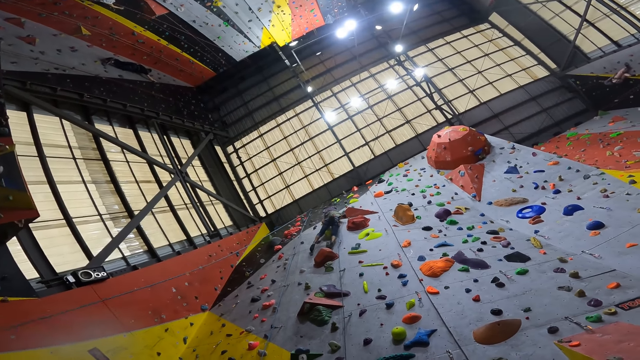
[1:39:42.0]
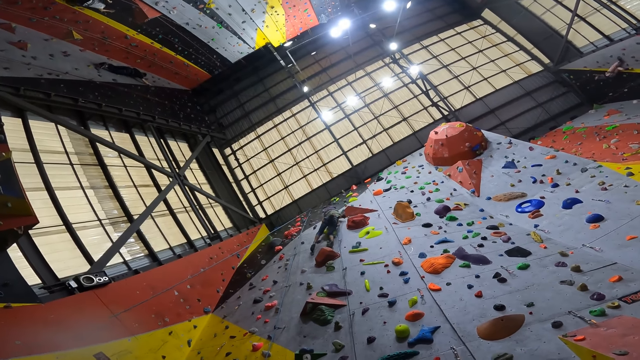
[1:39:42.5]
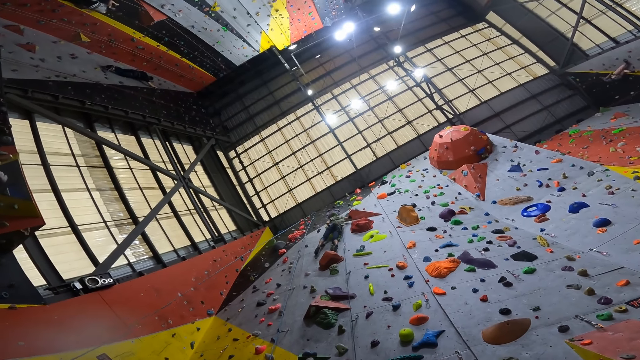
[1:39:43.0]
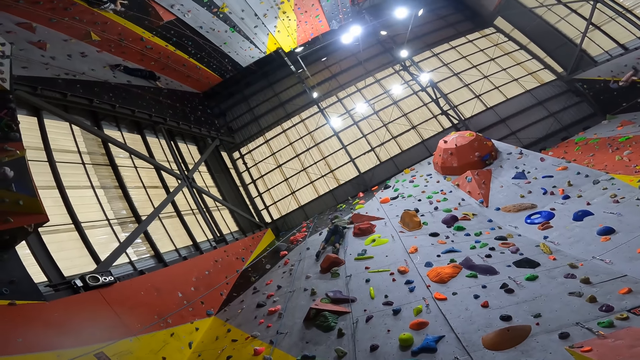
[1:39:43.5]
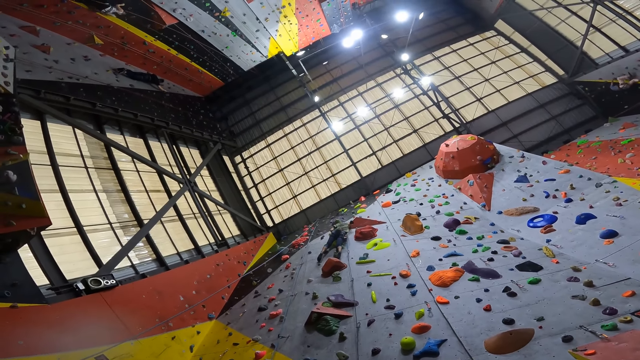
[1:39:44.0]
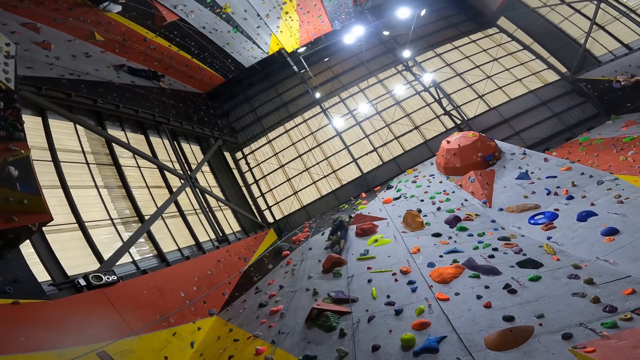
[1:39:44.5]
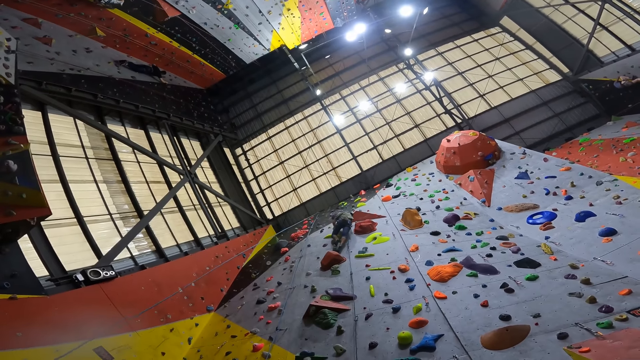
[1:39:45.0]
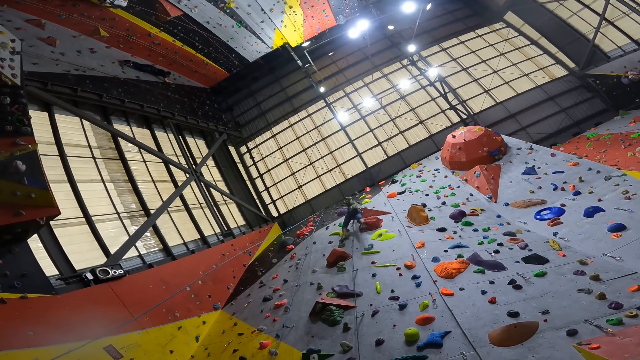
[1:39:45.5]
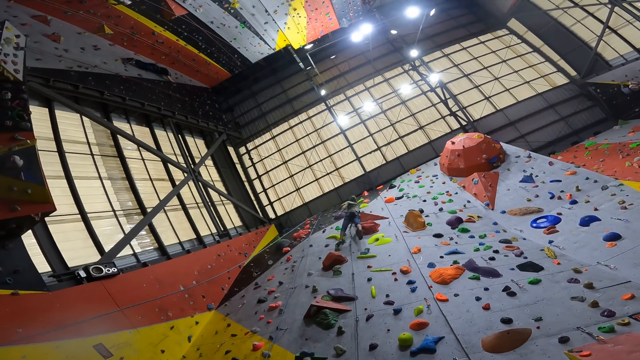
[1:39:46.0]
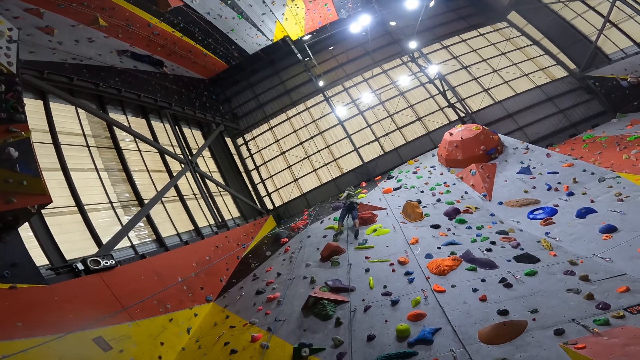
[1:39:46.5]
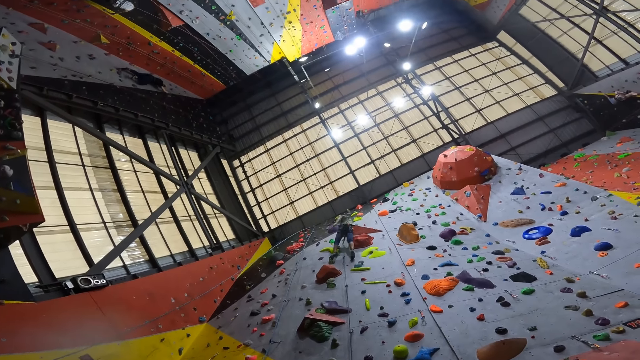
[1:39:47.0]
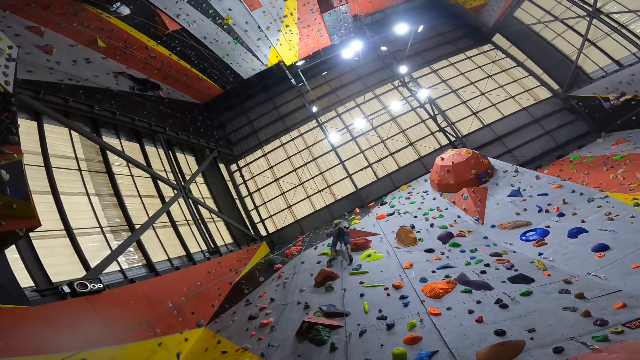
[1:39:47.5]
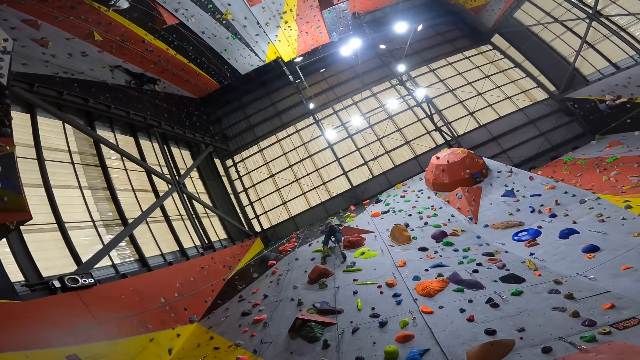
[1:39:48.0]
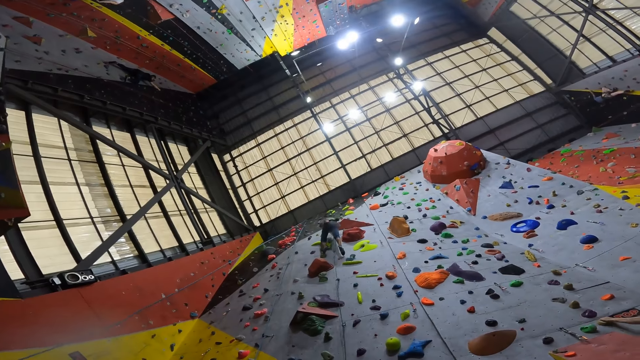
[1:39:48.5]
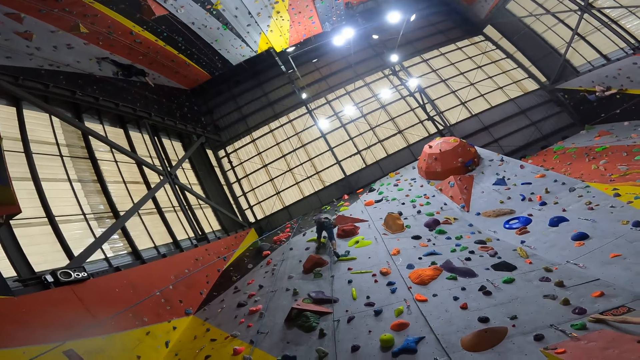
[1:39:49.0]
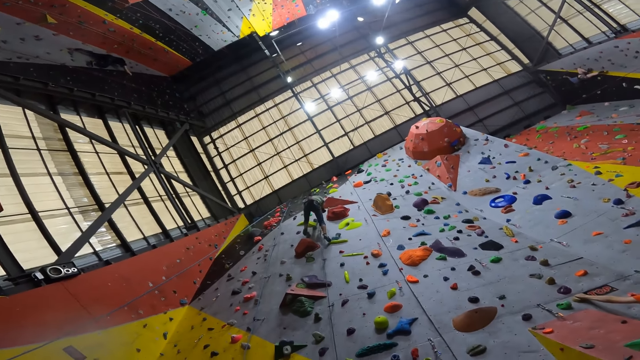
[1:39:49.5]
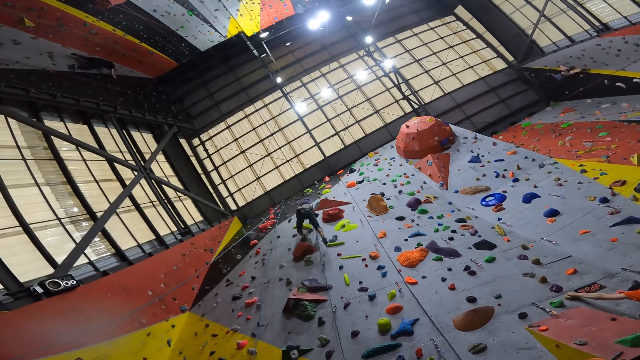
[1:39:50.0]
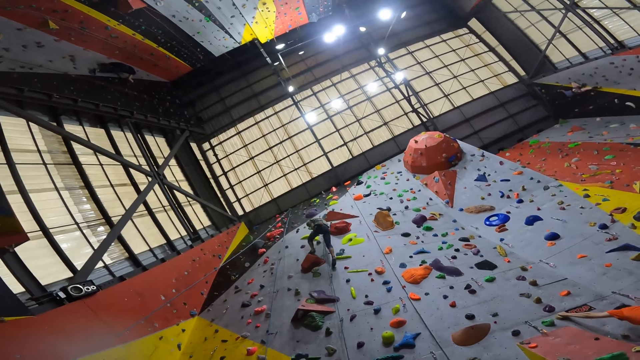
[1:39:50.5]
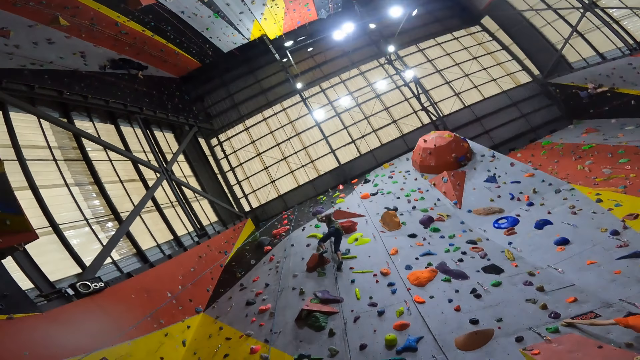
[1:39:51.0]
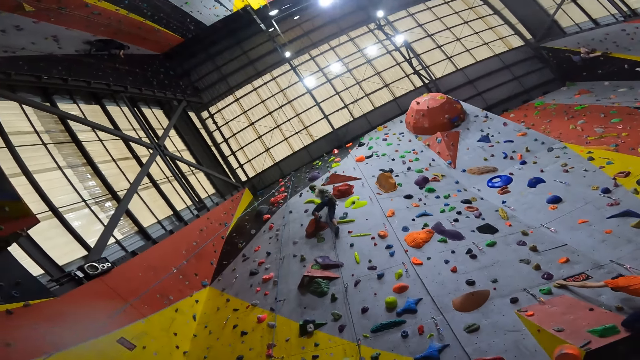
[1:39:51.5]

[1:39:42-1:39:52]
A person moves the hand on the rope. The person moves down from the wall.

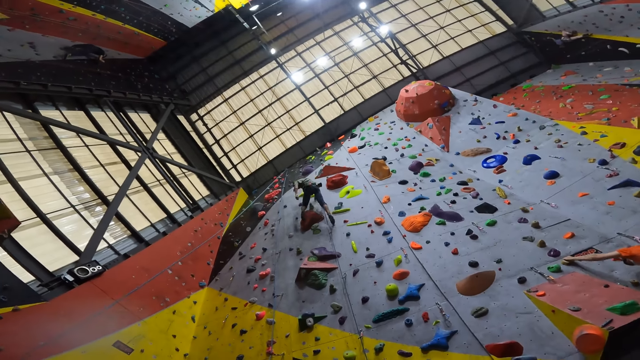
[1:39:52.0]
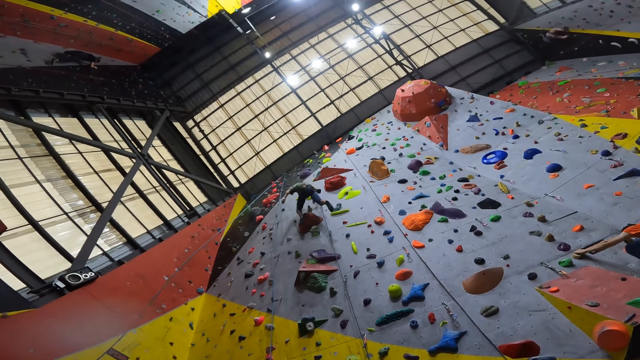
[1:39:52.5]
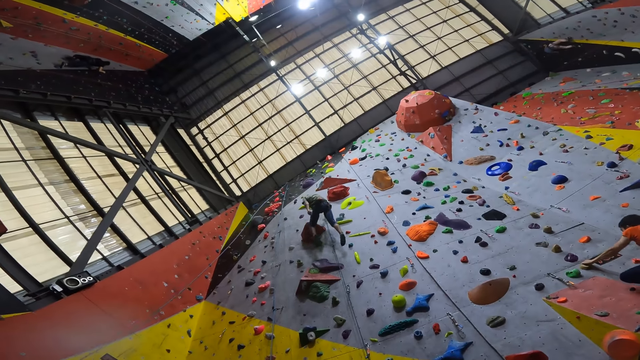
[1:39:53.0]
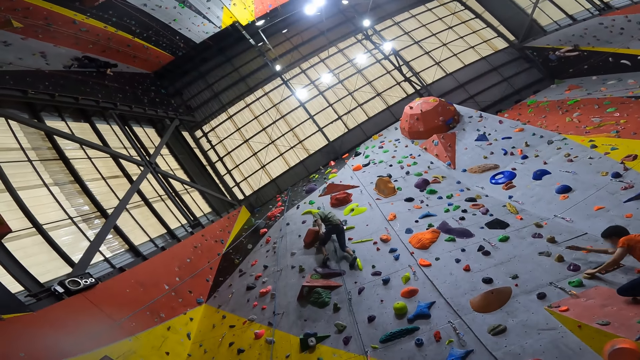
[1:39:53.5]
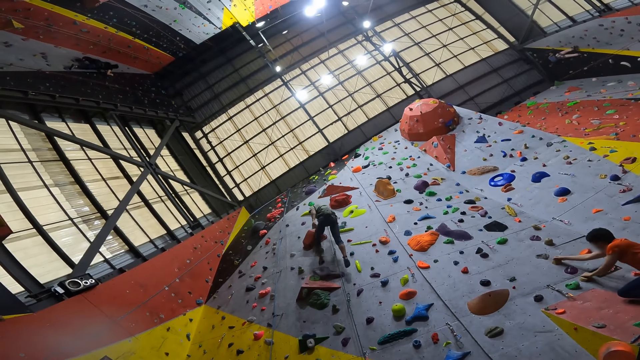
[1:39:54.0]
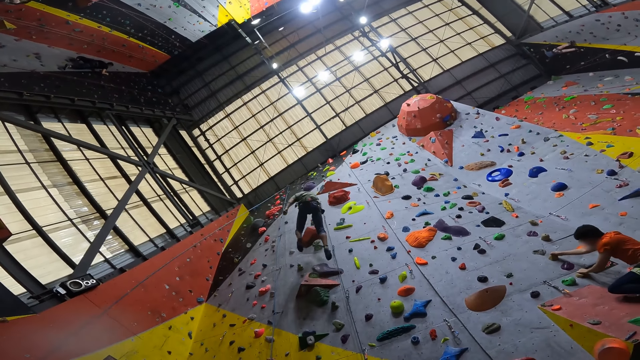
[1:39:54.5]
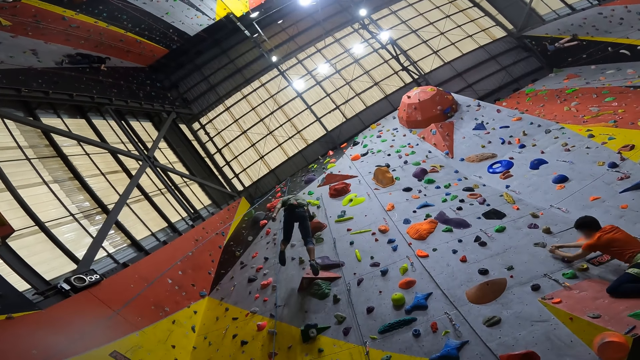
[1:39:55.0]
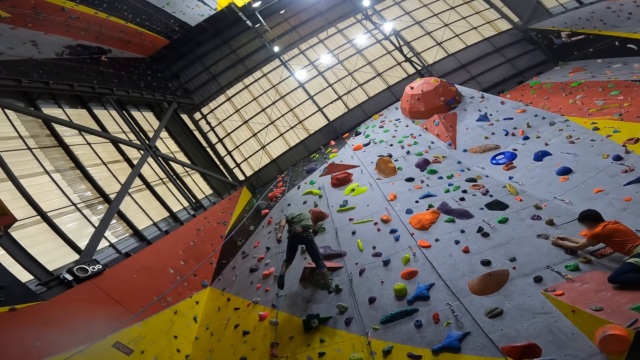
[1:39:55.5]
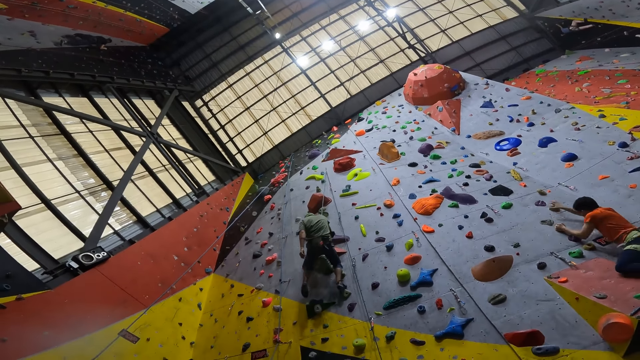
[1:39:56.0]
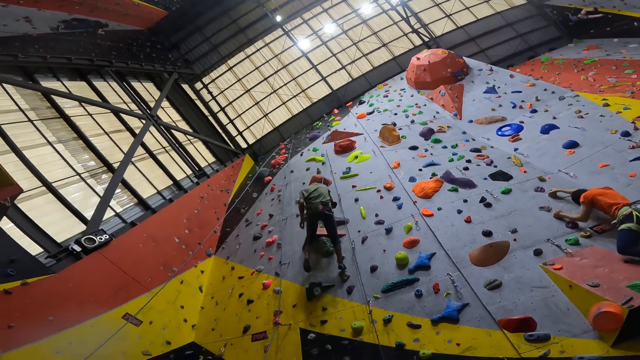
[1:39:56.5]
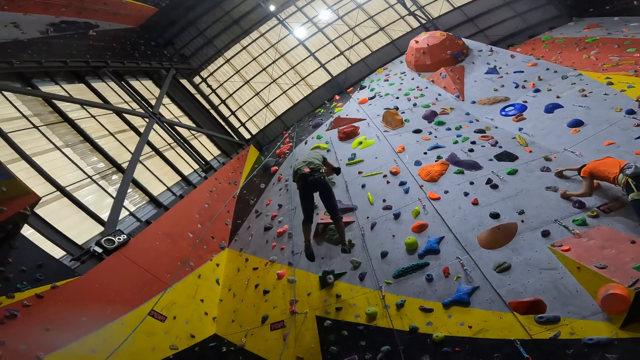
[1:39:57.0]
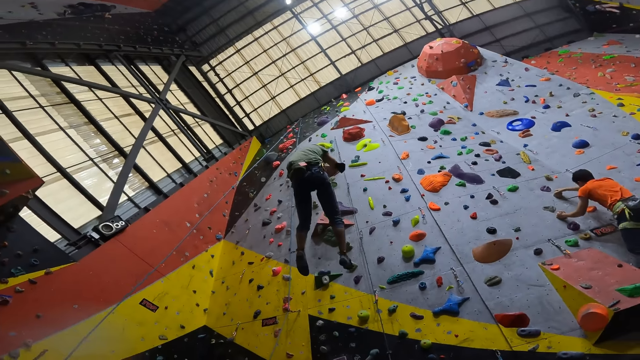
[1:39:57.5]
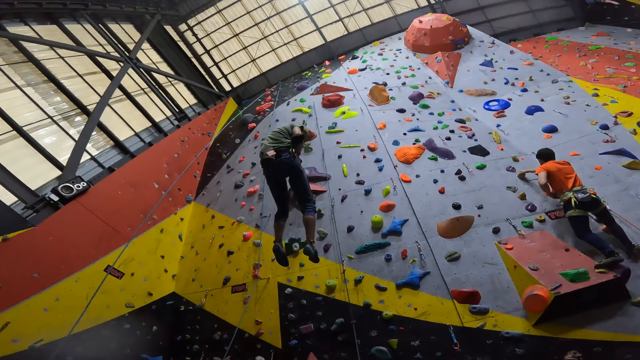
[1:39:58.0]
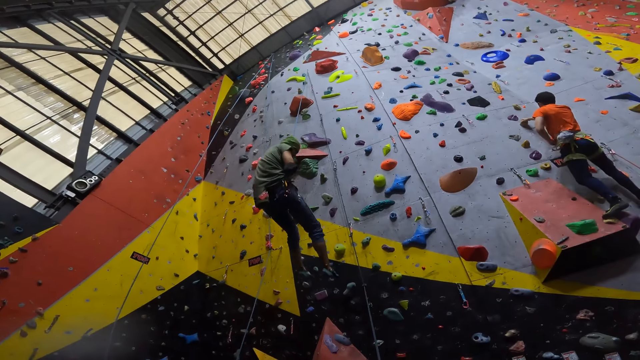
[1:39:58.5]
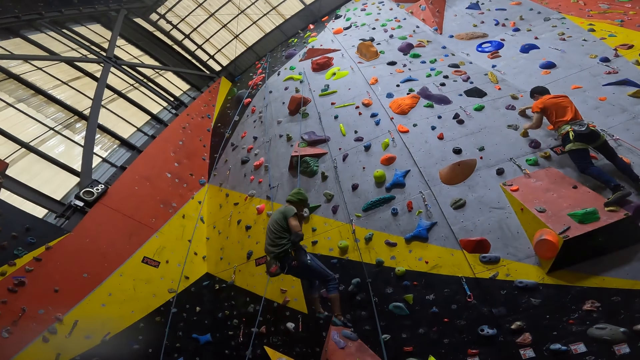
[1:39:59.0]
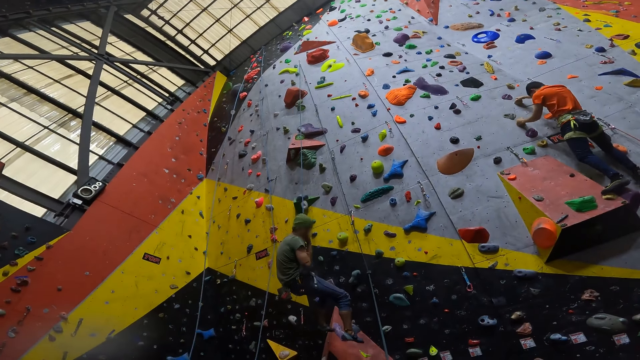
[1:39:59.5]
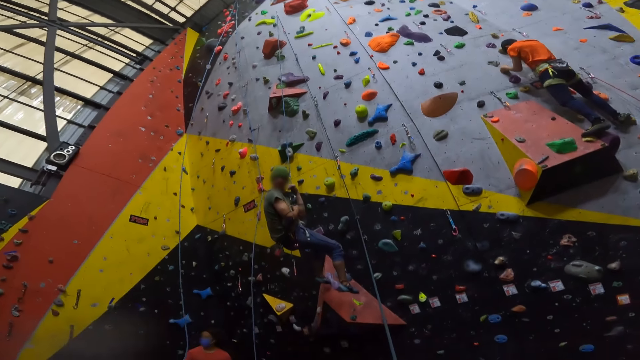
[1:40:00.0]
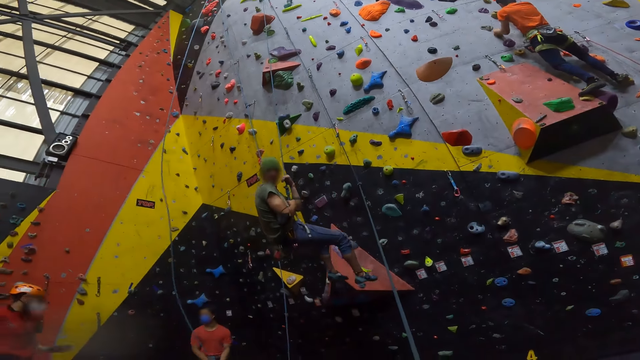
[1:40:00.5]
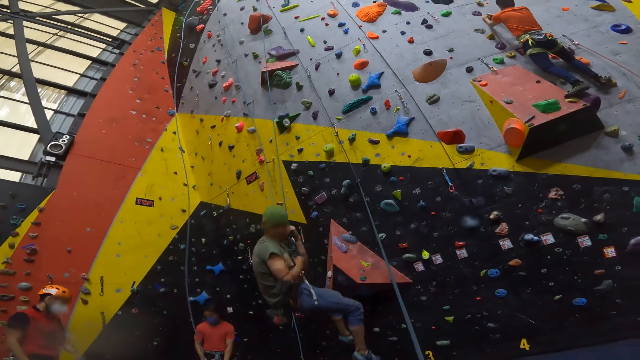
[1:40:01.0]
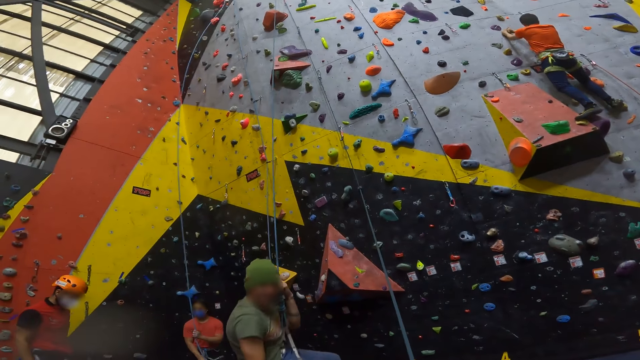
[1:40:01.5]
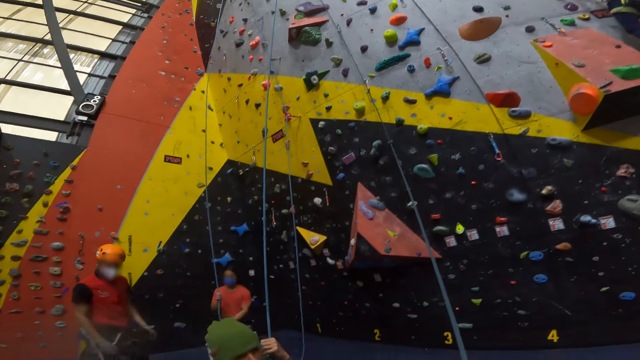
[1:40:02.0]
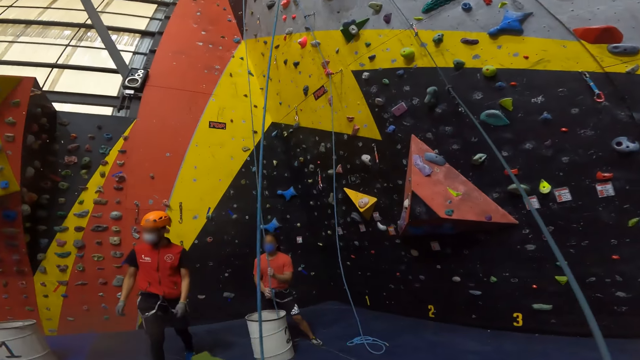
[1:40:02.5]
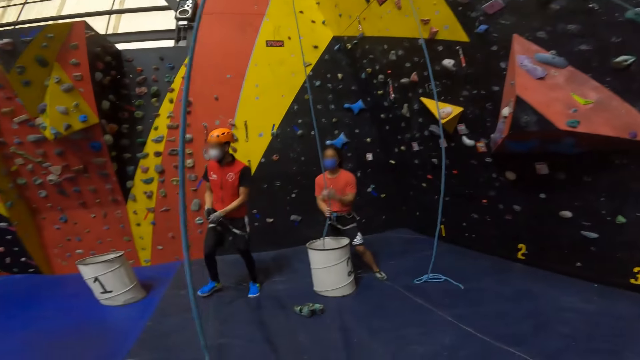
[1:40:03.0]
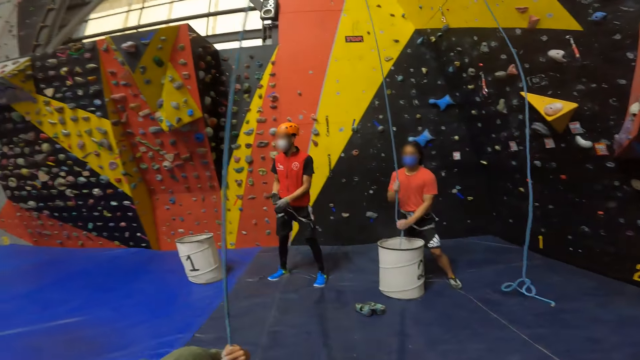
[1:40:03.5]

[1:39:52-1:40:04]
A person climbs the wall. Another person flies down from the wall. A third person moves the rope. A person stands near a climbing wall. Another person walks near a person.
